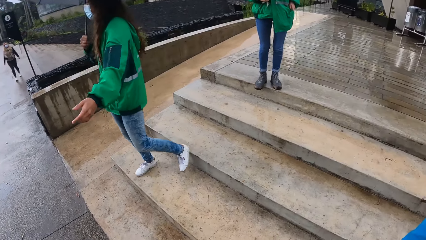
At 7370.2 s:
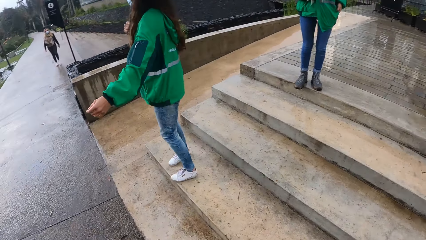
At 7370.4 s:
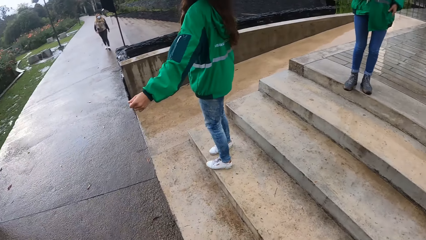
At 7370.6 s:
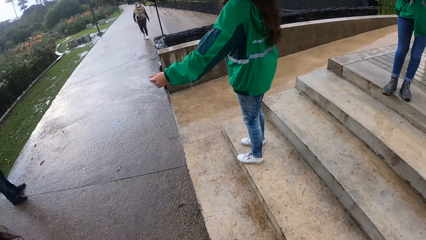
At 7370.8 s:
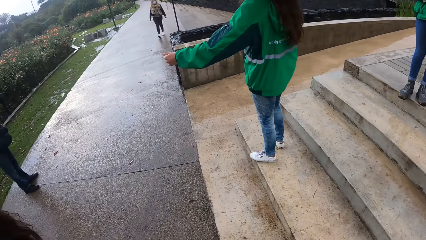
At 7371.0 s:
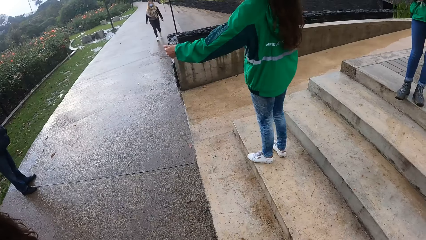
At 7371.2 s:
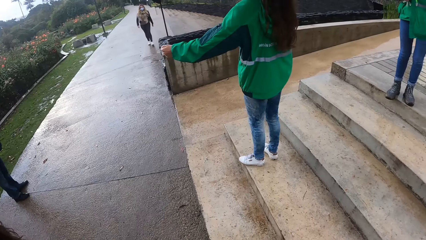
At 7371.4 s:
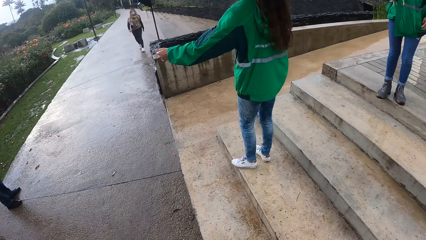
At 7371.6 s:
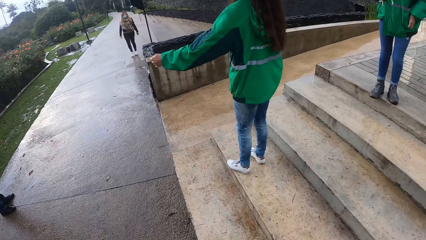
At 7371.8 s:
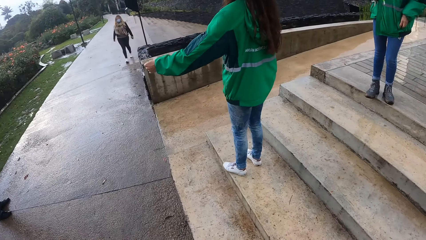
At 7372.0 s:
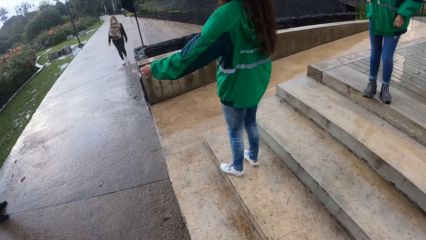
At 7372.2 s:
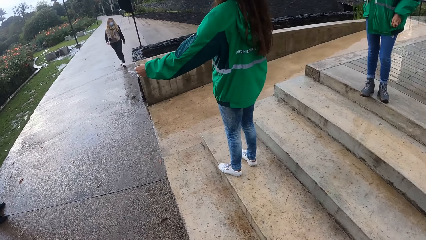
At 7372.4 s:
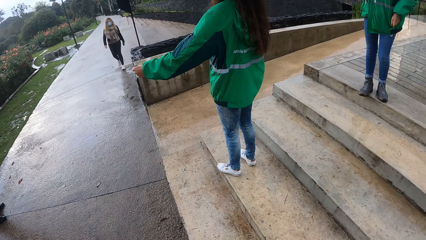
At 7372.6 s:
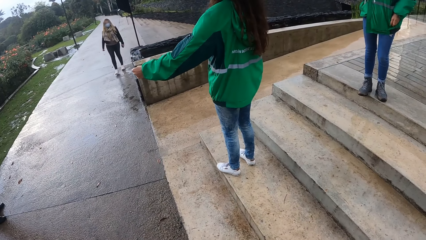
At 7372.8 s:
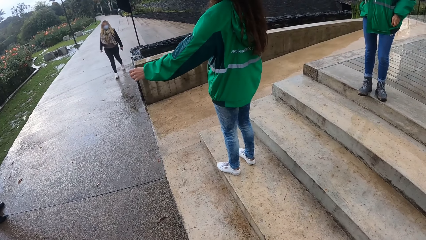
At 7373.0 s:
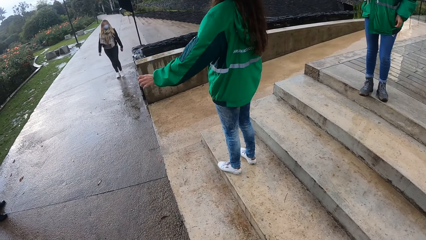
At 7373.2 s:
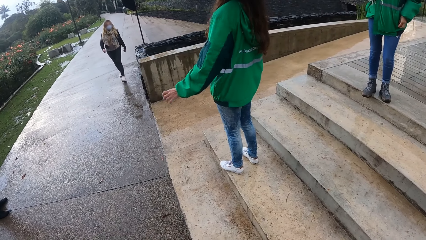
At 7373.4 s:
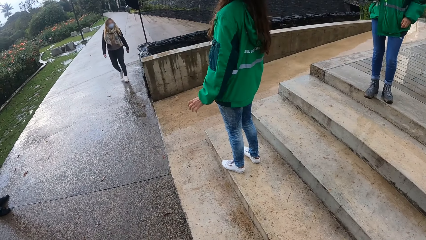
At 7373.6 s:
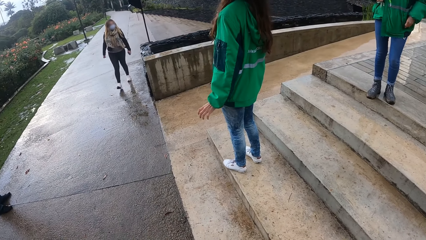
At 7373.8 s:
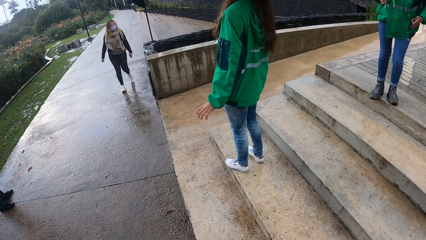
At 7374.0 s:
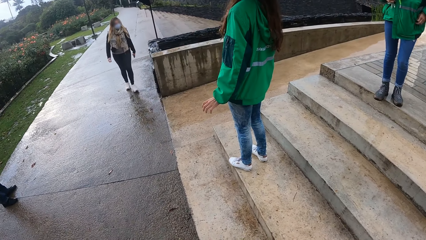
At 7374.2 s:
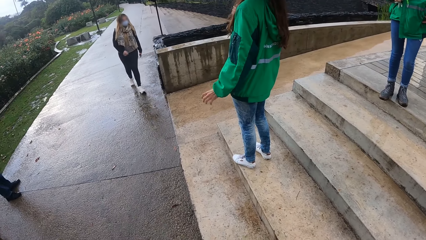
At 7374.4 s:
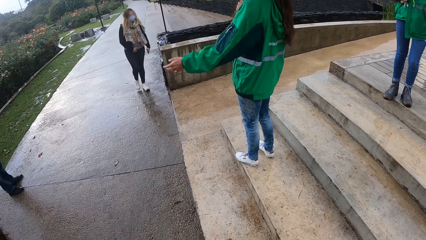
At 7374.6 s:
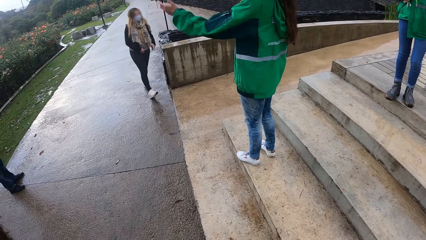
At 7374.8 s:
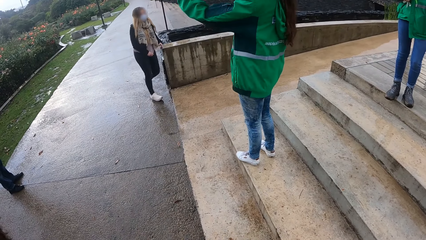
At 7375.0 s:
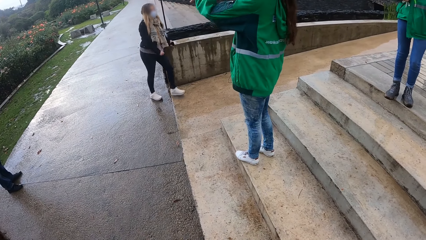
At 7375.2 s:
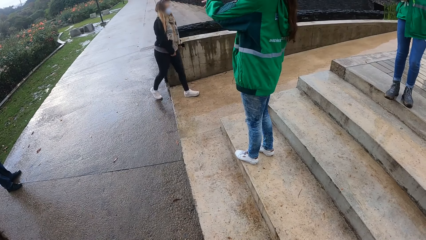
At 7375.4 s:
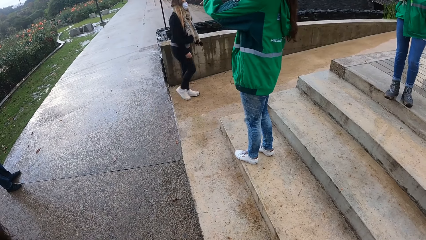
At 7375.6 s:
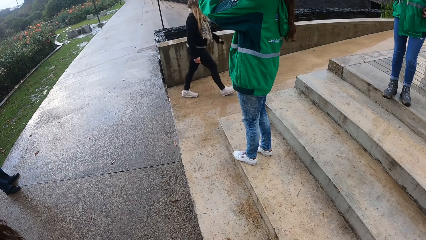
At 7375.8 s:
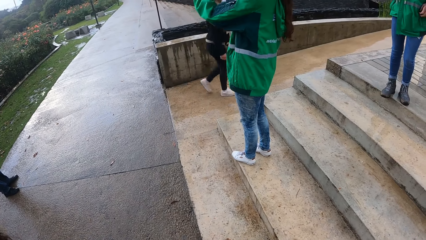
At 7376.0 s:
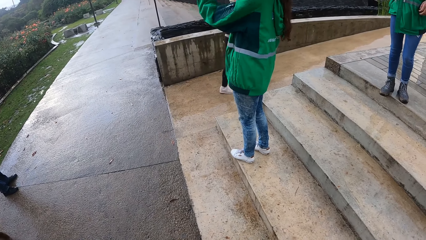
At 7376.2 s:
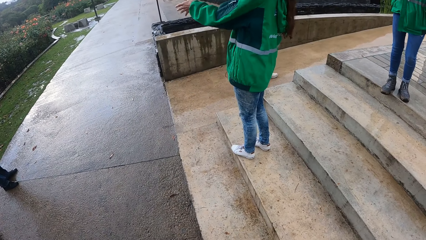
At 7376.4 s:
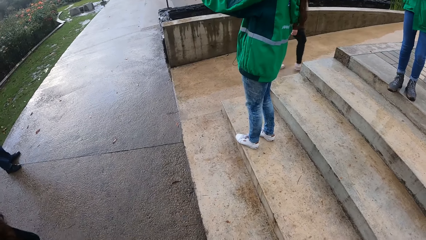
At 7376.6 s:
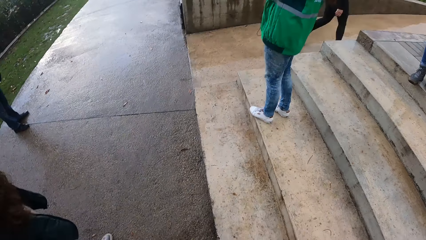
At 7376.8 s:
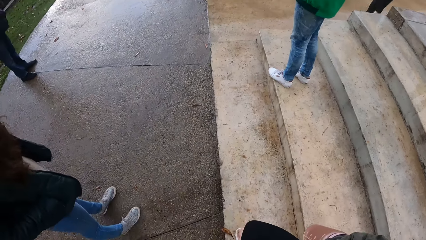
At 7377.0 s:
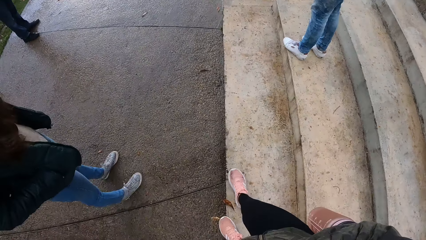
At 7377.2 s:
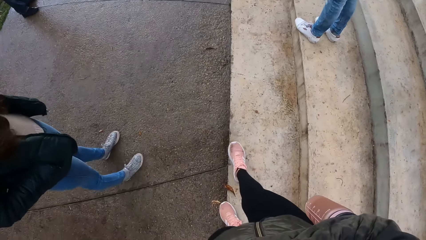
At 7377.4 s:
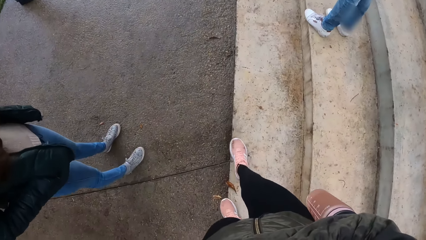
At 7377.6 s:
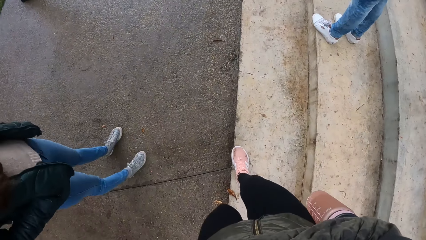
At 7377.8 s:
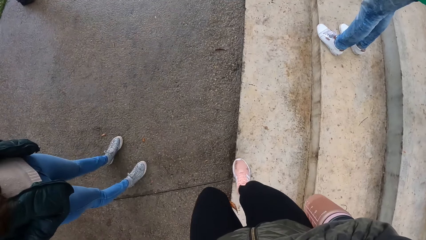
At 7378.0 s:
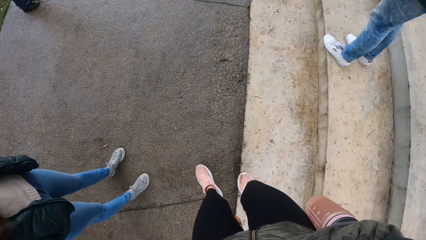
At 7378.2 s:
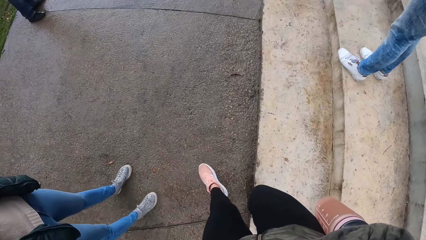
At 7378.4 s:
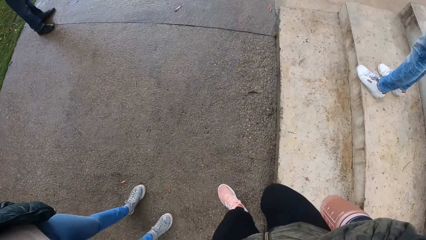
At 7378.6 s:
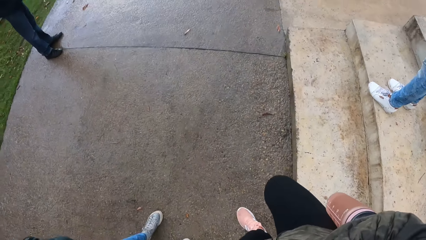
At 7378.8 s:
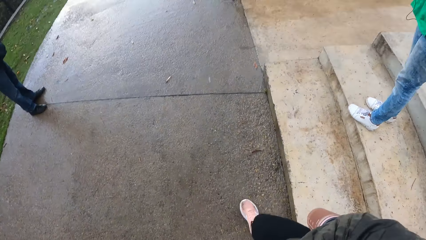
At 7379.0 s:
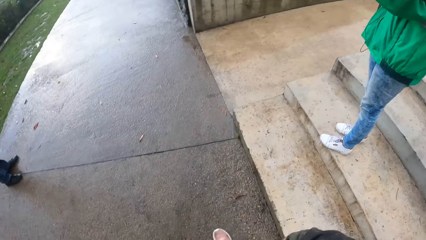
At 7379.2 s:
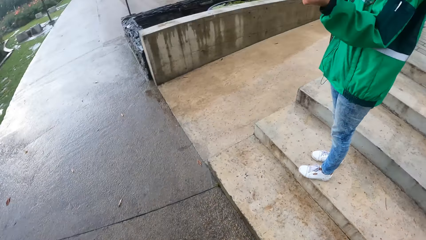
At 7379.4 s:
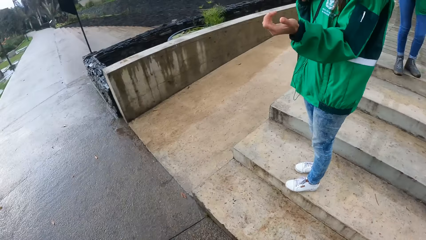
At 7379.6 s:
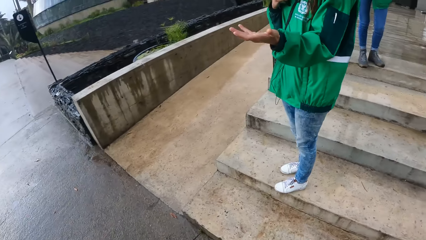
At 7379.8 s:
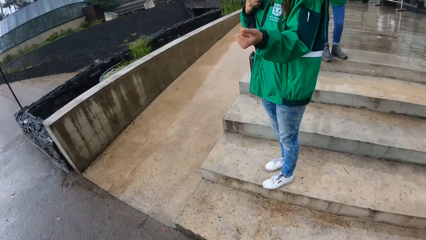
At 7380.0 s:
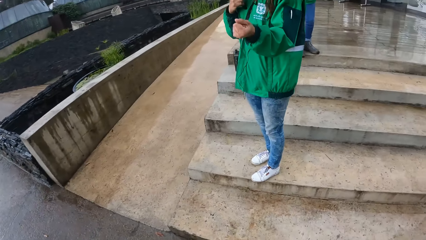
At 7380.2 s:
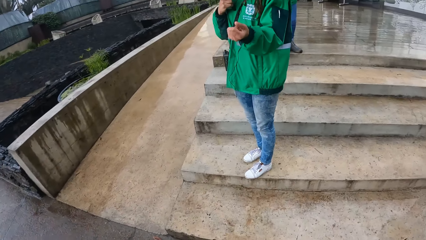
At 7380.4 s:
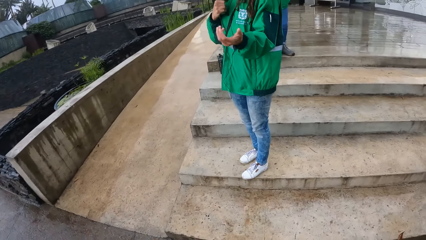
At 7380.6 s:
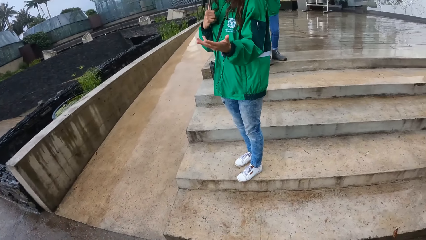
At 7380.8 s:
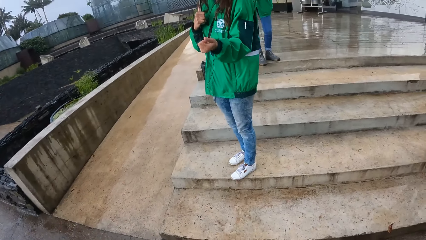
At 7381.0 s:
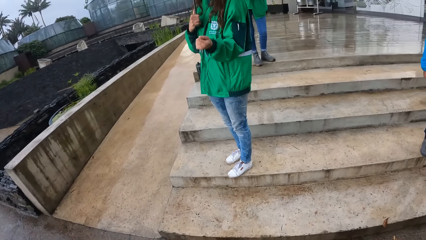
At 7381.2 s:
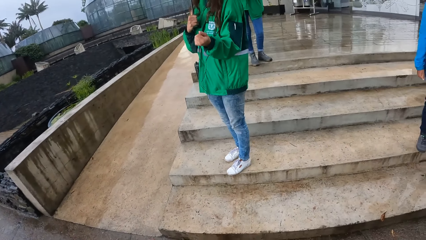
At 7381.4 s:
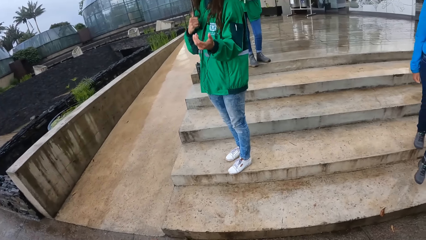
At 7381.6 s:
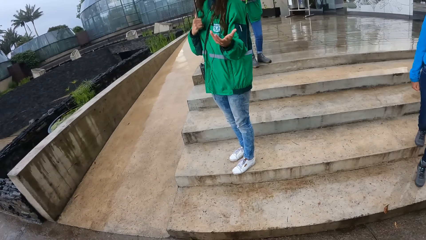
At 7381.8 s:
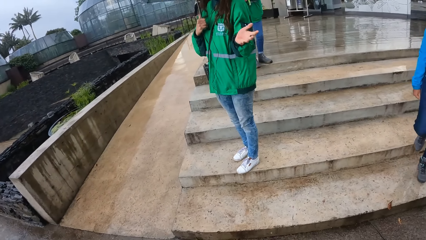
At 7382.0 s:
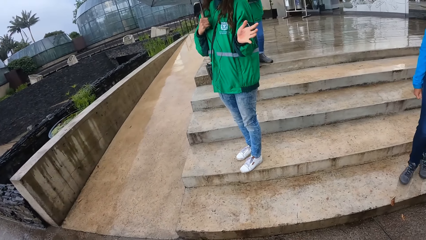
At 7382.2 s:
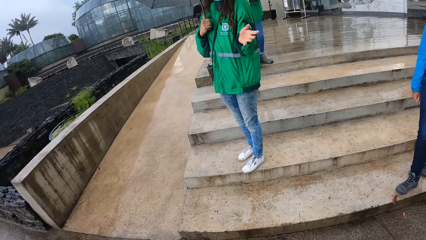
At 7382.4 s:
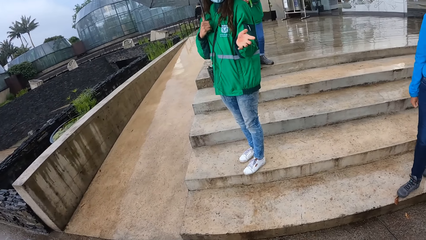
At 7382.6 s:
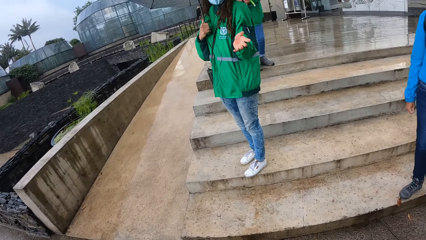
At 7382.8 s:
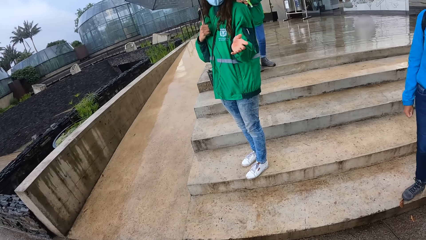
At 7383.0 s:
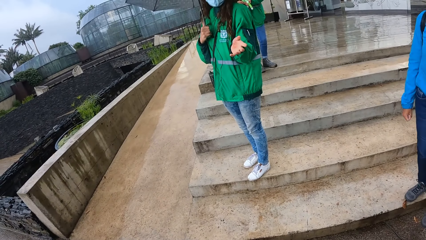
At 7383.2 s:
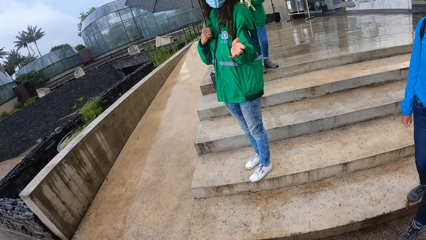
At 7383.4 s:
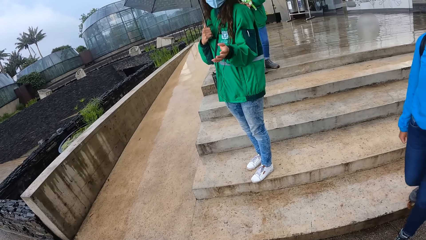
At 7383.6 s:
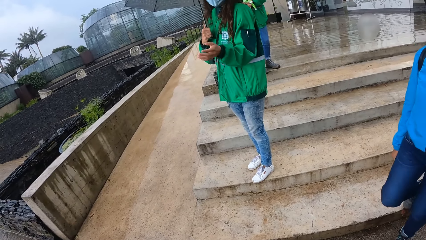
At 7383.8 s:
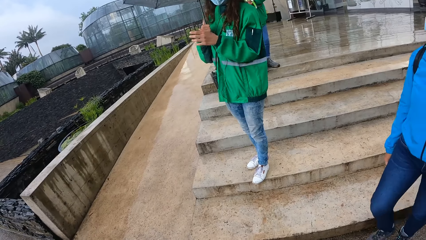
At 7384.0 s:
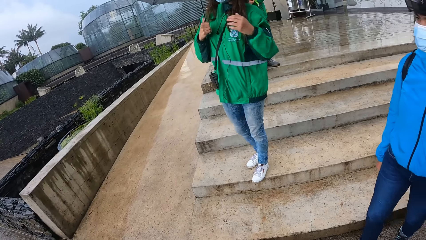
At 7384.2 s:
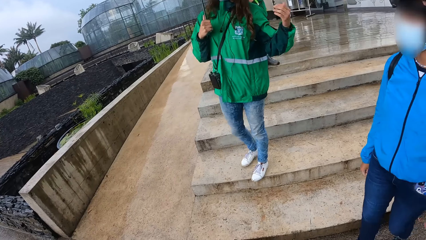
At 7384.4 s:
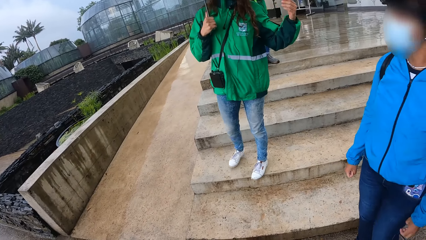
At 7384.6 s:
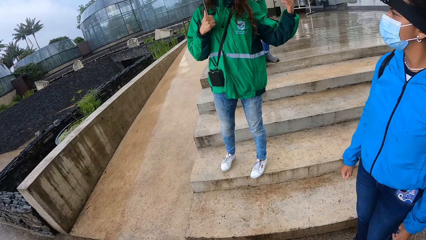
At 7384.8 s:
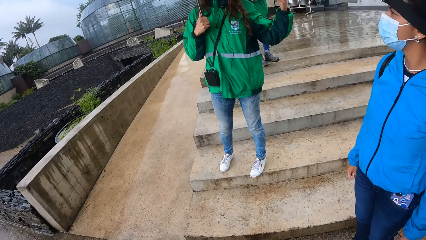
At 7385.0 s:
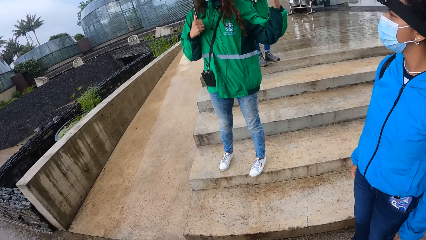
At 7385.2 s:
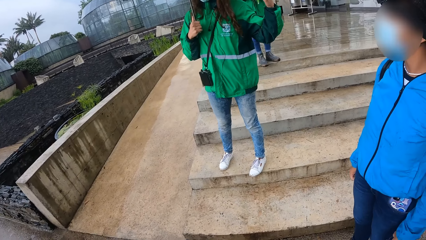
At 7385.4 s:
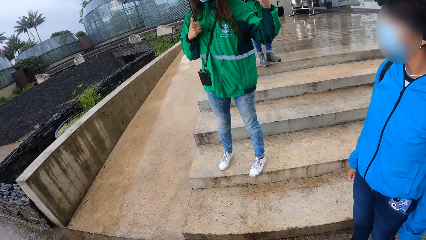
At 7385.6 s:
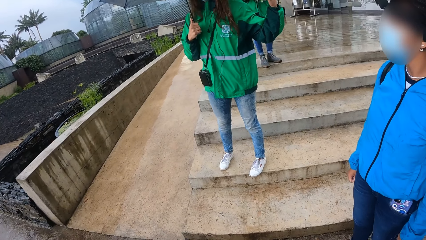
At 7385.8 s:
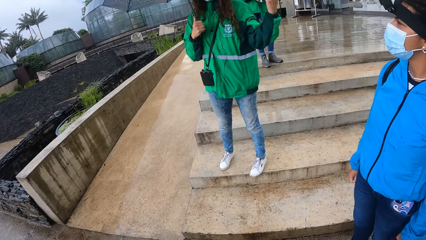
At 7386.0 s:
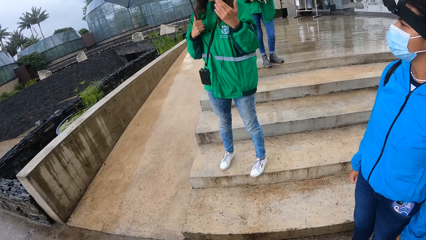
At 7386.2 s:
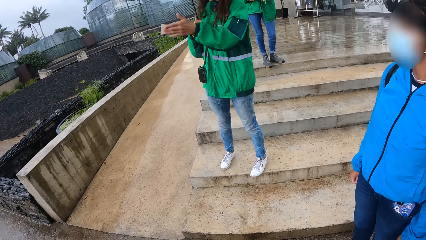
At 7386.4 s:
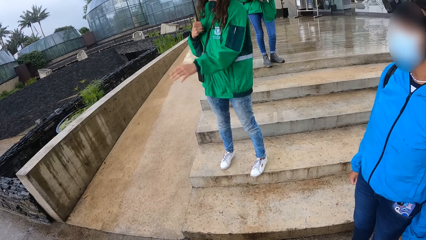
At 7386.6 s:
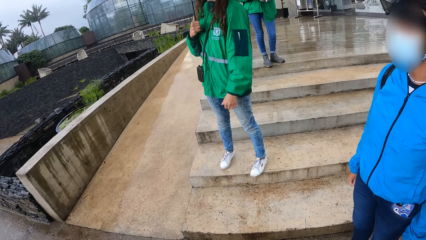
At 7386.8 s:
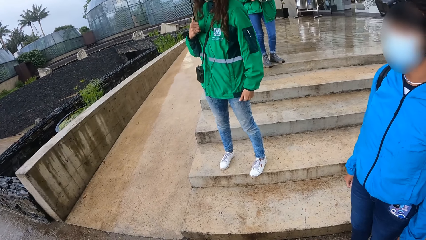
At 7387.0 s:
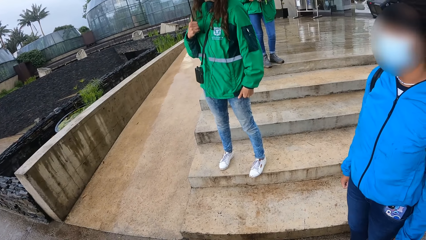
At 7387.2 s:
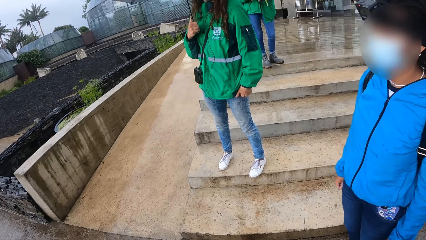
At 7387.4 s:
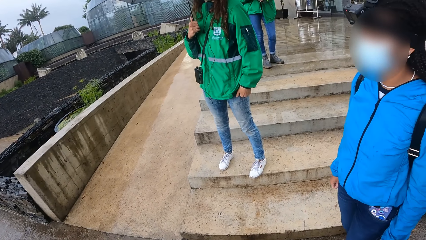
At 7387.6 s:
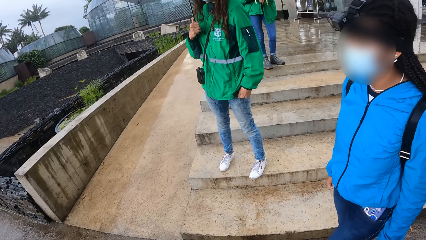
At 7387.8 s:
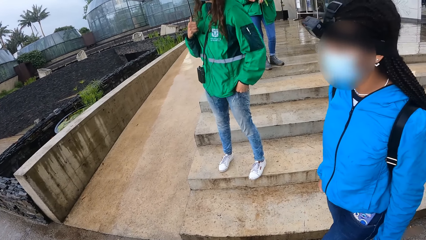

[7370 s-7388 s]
A woman fiddles with the pocket of her jacket with her left hand. The camera wearer descends the stairs. Another woman makes hand gestures. A third woman walks down the flight of stairs. The third woman moves towards the camera wearer. The second woman makes hand gestures. The second woman adjusts her trousers with her left hand.
